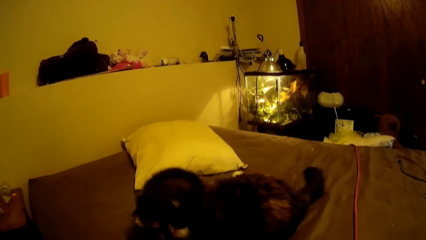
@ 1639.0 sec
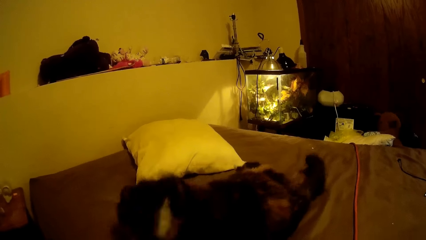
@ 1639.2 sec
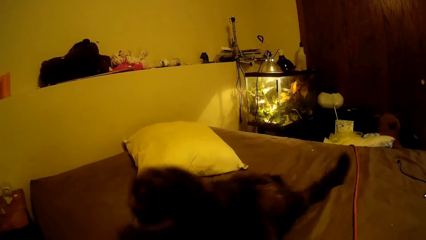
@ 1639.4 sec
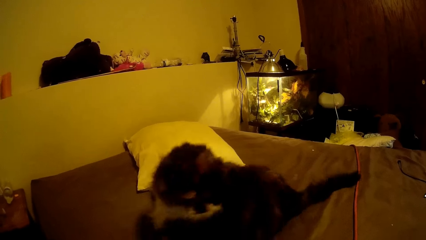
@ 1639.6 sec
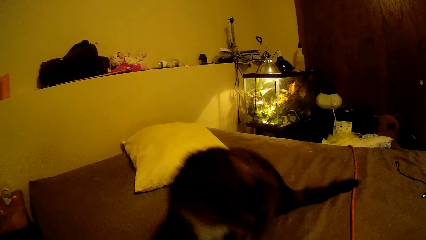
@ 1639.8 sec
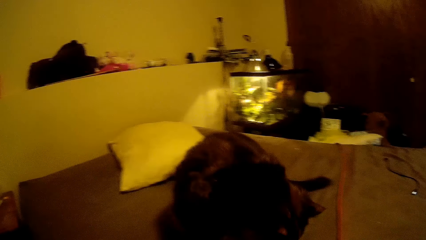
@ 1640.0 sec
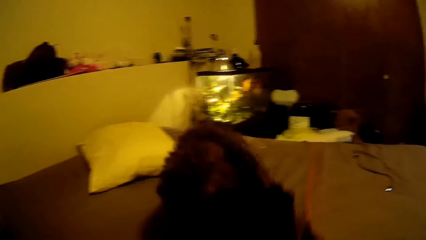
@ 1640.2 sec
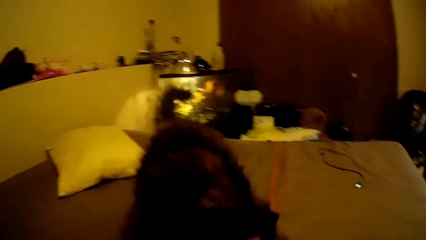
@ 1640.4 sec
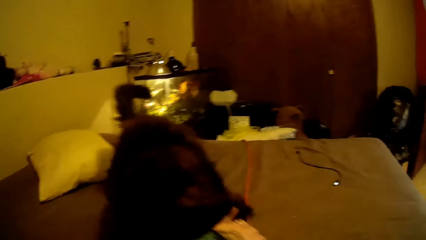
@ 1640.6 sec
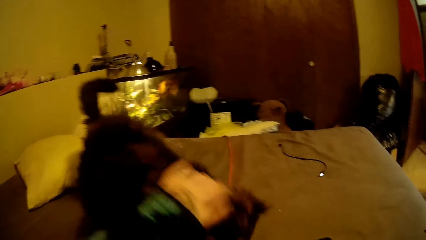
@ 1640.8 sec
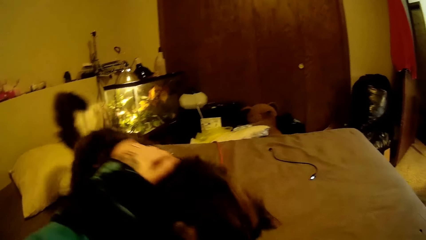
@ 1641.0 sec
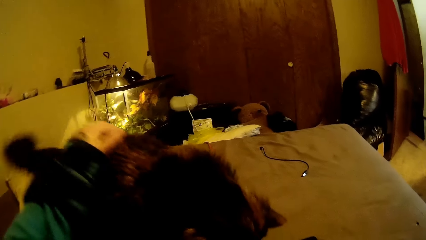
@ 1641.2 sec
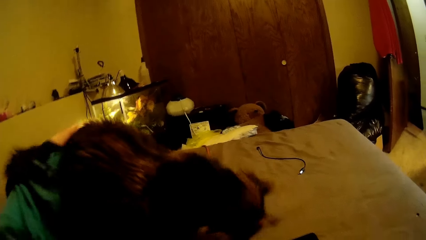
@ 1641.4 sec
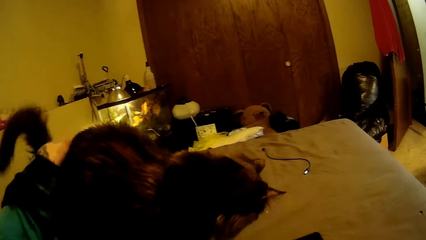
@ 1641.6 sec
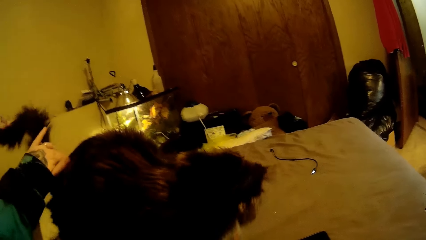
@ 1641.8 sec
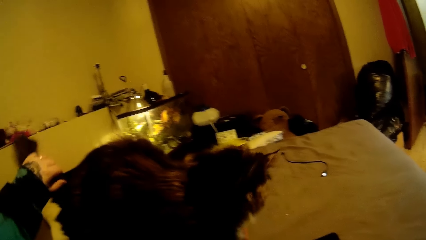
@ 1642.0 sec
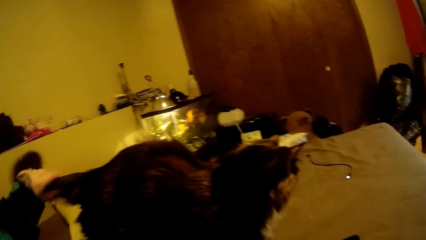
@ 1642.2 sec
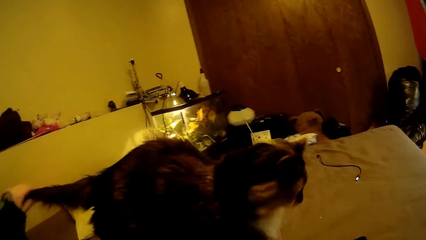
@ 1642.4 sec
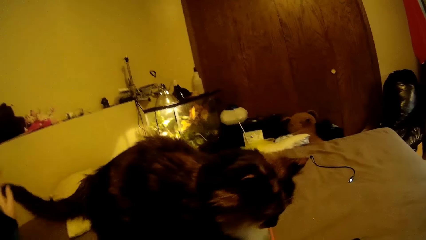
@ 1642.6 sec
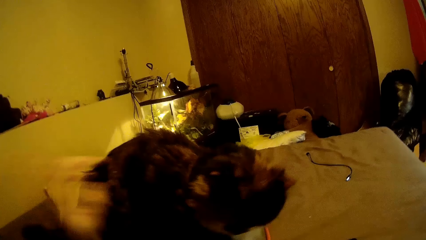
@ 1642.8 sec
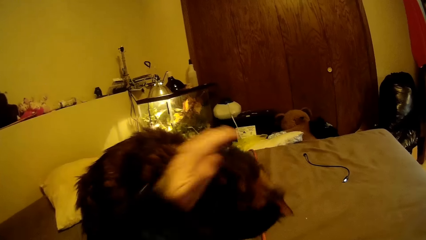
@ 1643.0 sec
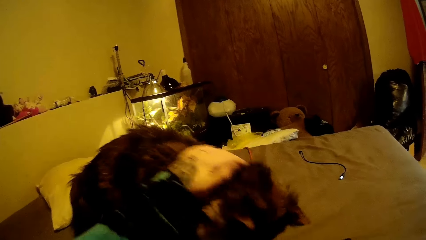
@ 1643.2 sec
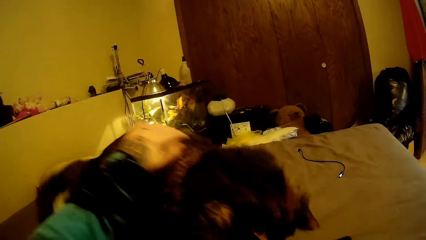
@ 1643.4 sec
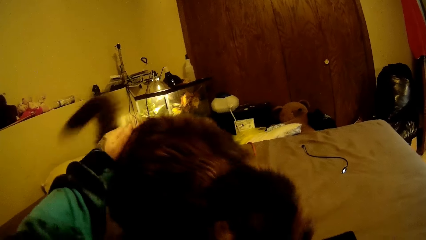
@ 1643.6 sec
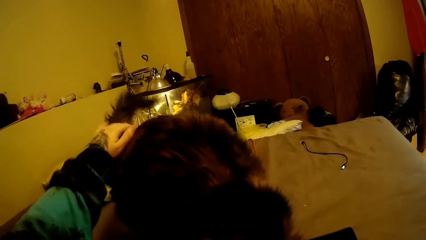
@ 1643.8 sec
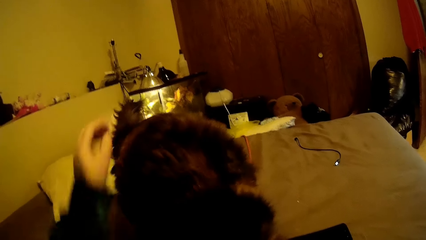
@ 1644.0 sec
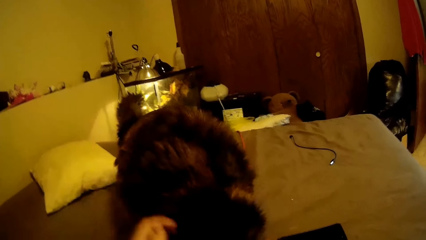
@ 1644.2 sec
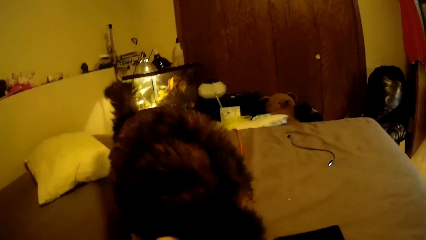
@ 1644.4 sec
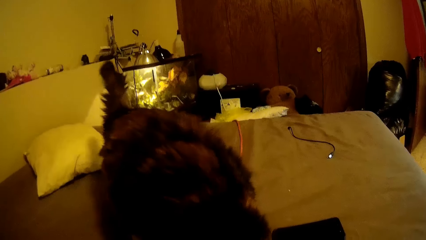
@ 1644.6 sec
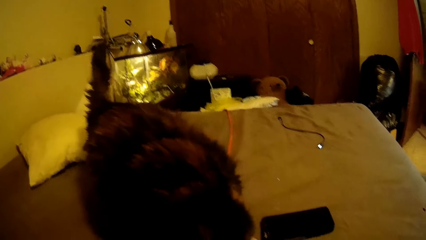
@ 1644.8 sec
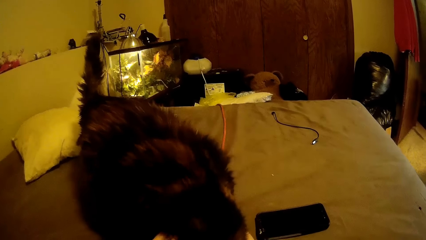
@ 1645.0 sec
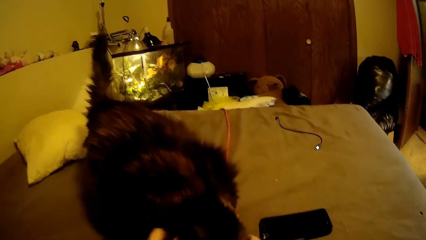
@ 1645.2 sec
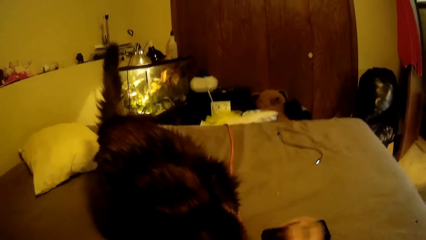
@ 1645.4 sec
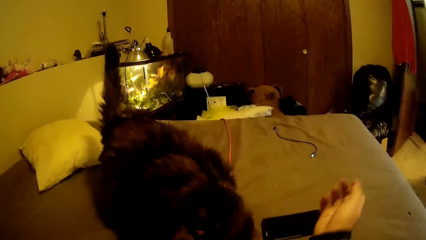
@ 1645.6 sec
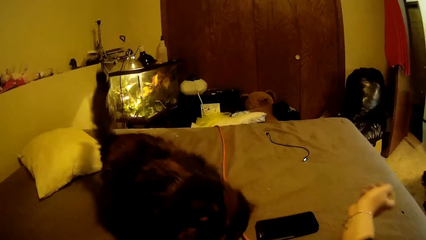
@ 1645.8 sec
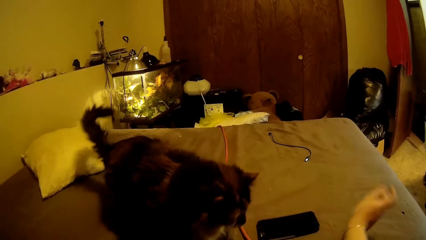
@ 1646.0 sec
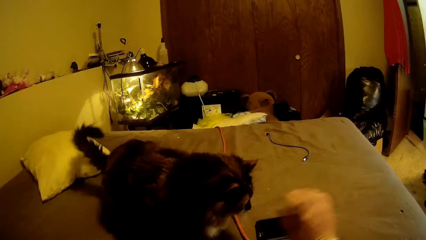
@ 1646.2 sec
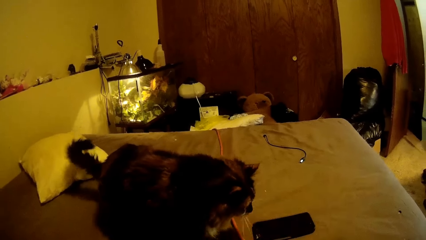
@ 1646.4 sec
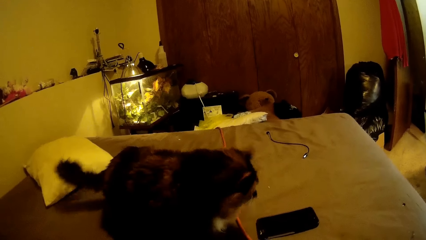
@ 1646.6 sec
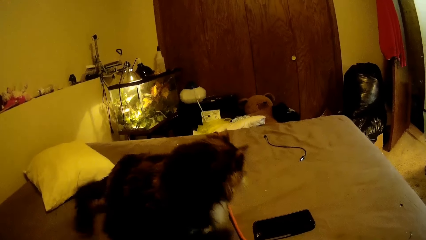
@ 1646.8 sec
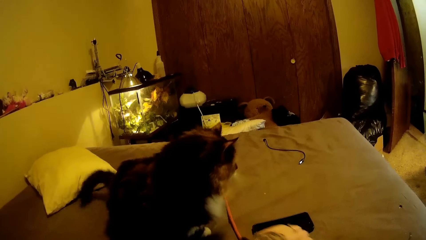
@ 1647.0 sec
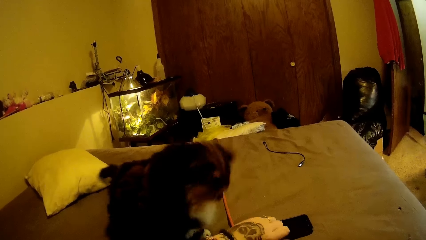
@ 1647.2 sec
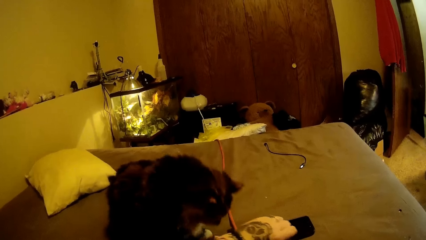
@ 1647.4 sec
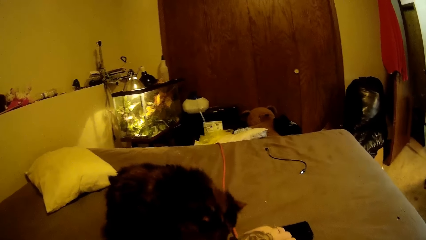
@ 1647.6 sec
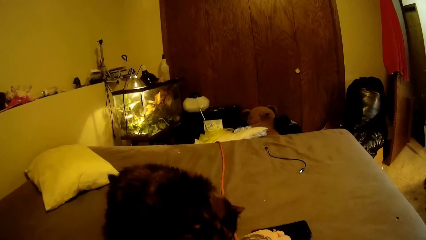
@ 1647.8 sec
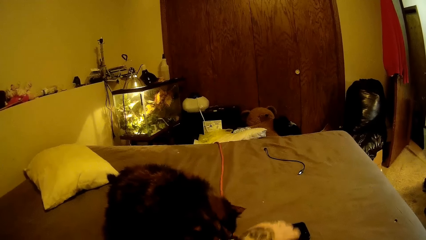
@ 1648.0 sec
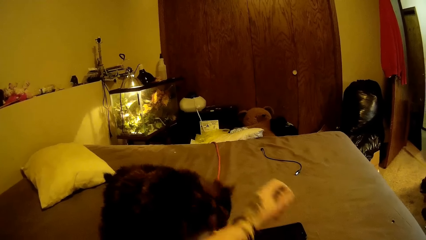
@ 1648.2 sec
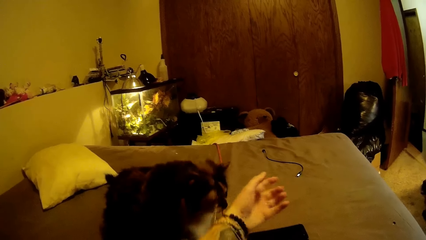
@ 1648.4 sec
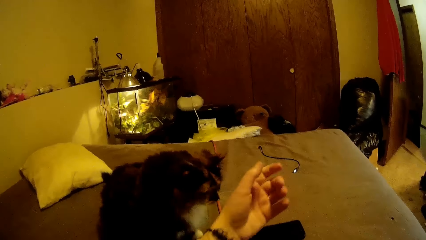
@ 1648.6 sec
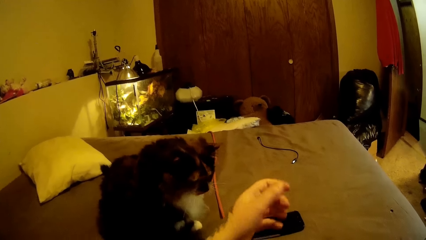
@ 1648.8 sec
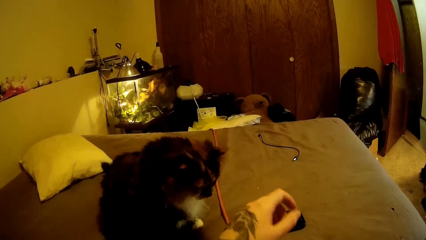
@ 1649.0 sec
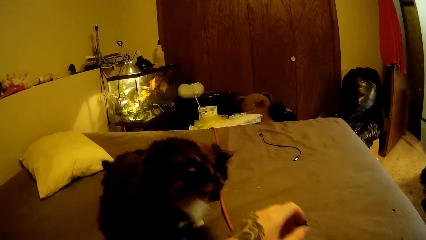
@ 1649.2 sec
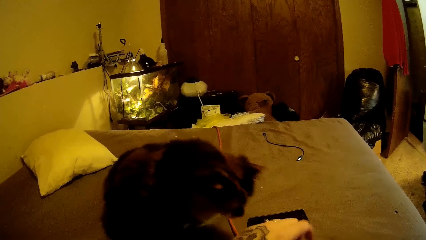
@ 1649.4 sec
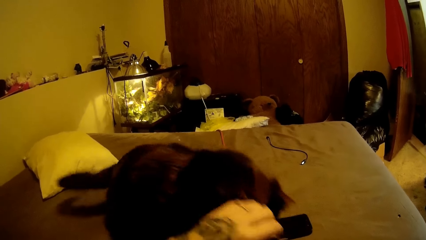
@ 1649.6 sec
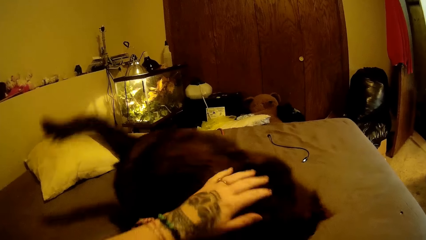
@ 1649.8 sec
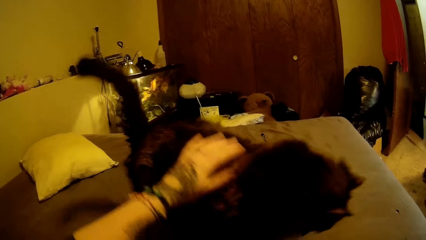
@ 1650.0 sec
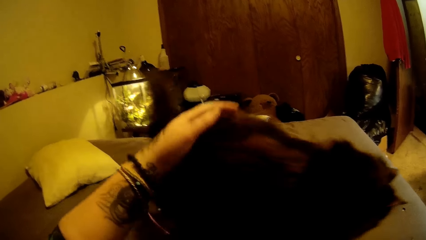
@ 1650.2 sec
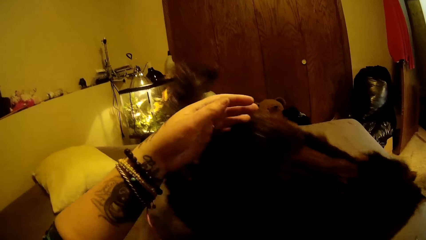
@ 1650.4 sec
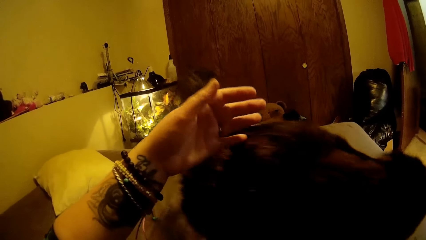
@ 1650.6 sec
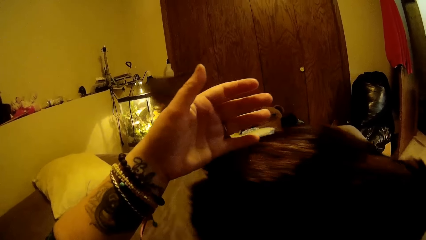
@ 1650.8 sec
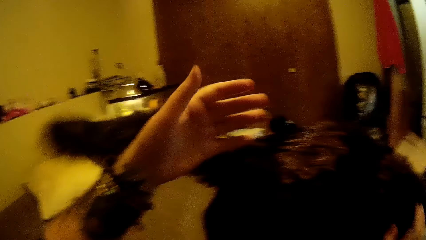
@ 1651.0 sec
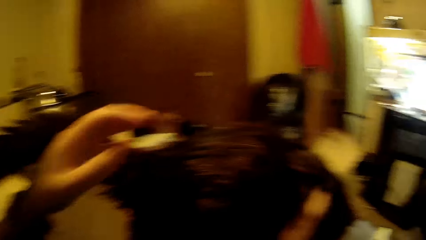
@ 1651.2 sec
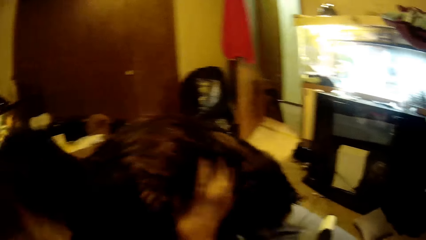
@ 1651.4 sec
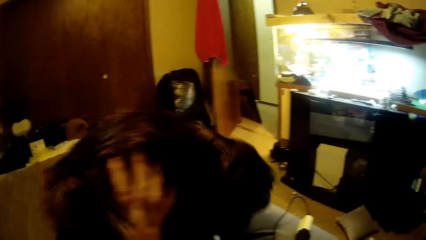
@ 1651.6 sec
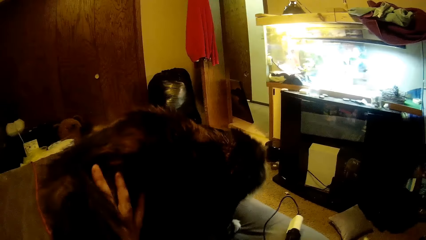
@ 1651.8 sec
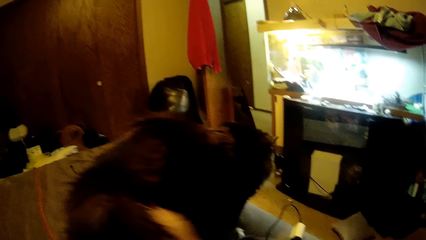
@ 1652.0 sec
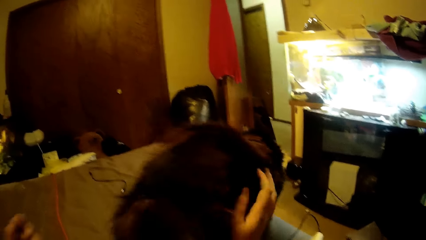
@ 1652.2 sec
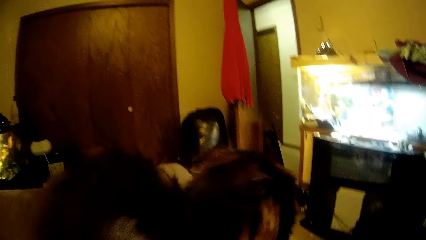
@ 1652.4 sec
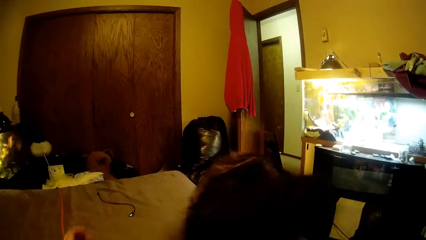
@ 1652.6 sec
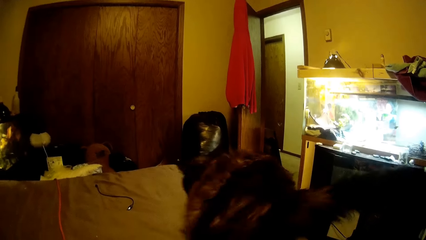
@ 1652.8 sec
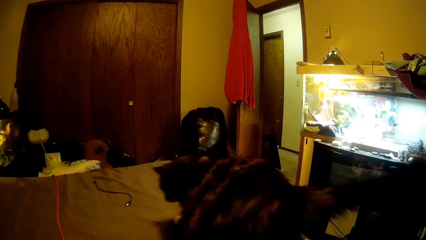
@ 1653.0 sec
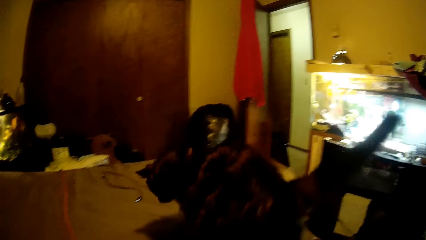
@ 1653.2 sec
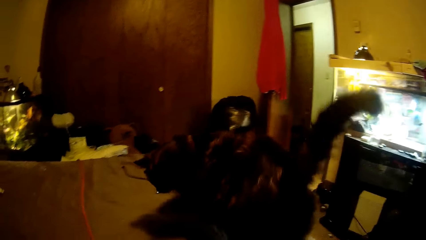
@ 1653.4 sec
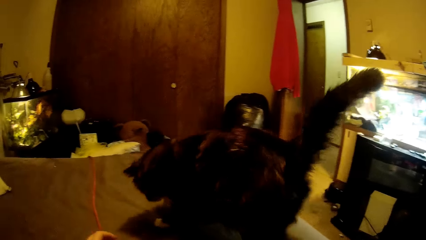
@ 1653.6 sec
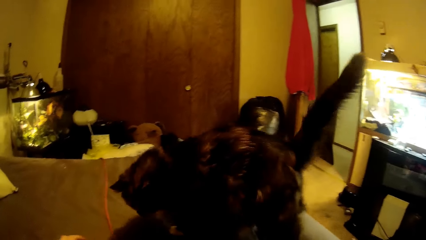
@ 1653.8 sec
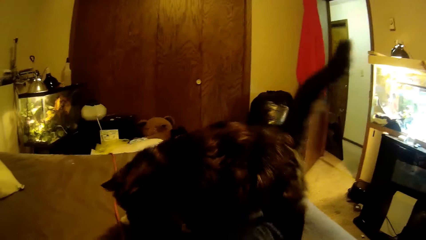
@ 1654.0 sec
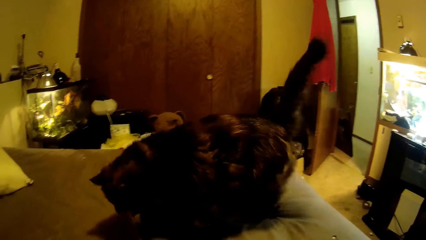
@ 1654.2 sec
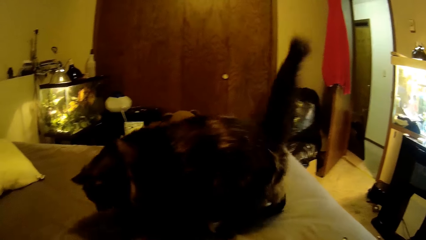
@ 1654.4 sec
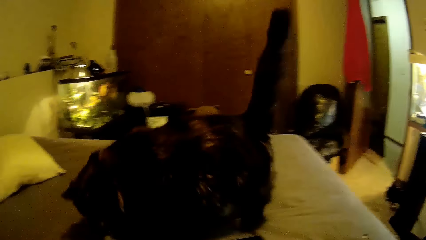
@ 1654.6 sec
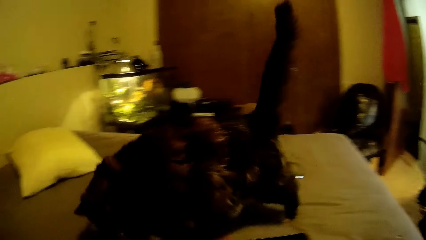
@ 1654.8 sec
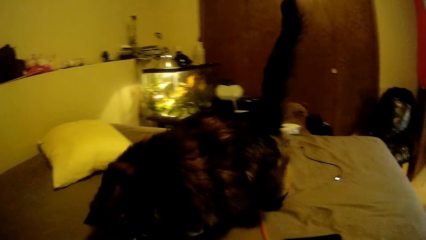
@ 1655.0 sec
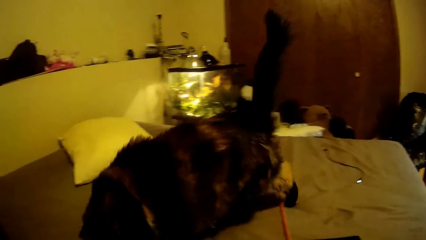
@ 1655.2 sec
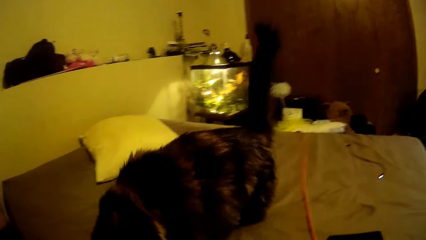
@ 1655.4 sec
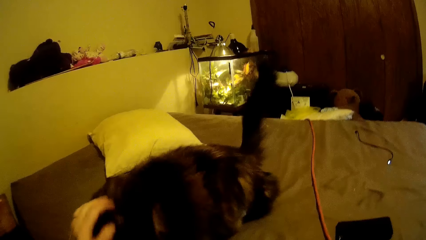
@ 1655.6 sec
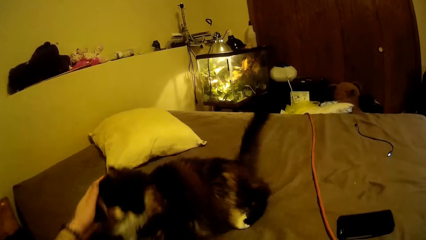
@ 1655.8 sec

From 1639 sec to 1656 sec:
A cat stands on the bed. The camera wearer pets the cat on the bed with her left hand. She looks around a room. She pulls the cloth on her right hand with her left hand. She stretches a hand forward. She pulls the cloth on her left hand with her right hand. She folds the cloth on a hand. She pets the cat on the bed with her left hand. She pets the cat on the bed with her right hand. The cat moves around on the bed. The camera wearer looks around the room.
